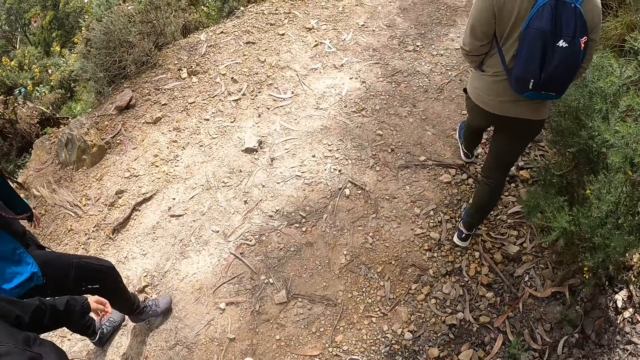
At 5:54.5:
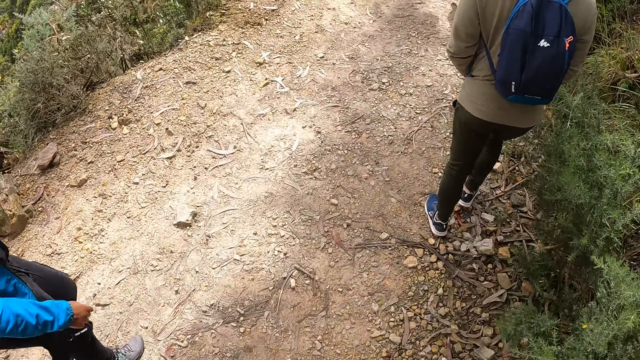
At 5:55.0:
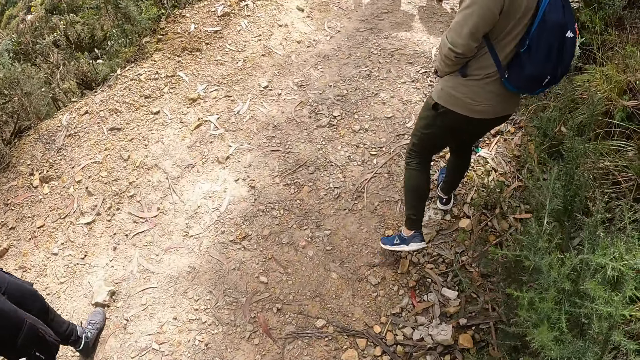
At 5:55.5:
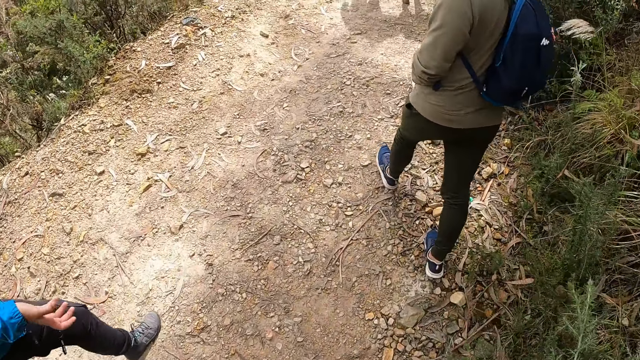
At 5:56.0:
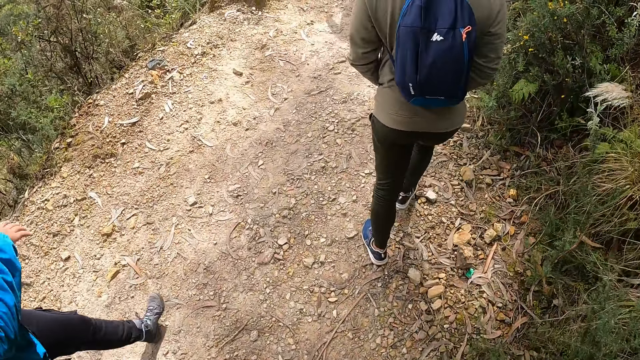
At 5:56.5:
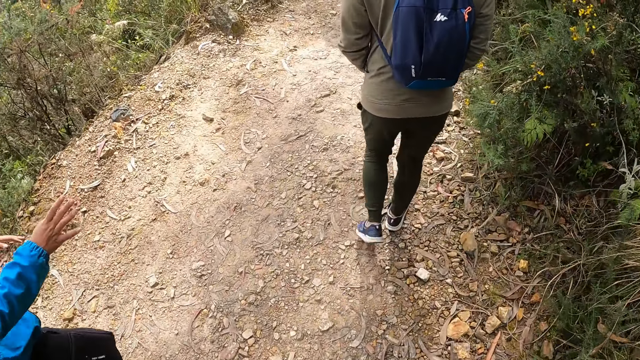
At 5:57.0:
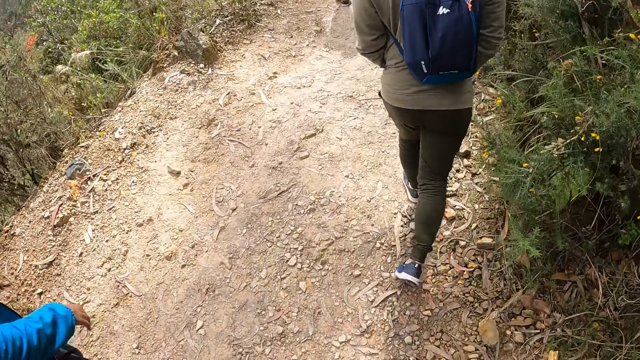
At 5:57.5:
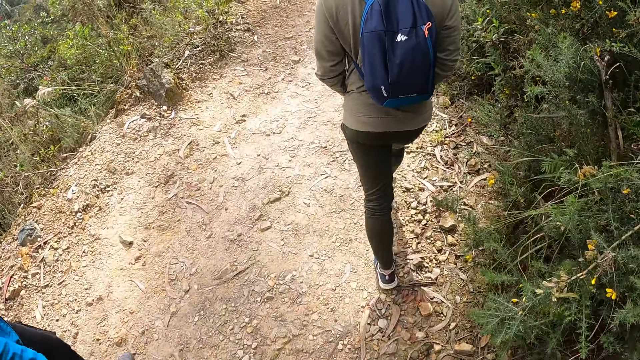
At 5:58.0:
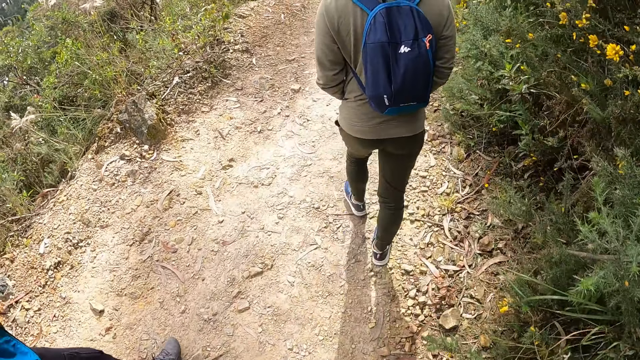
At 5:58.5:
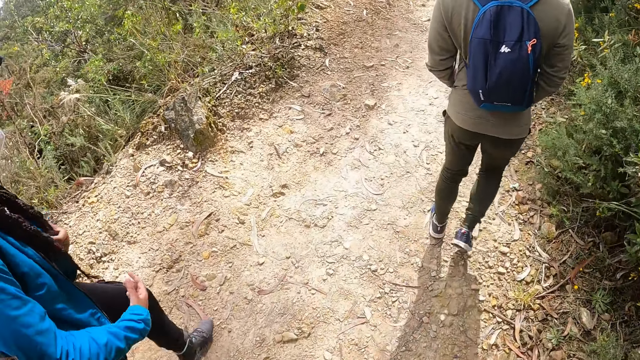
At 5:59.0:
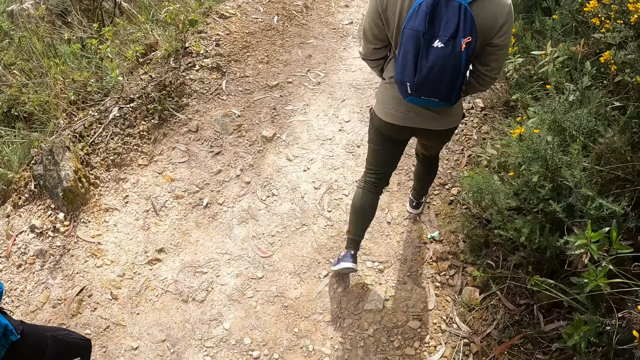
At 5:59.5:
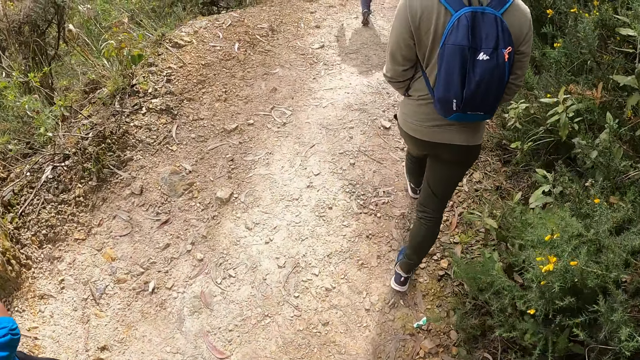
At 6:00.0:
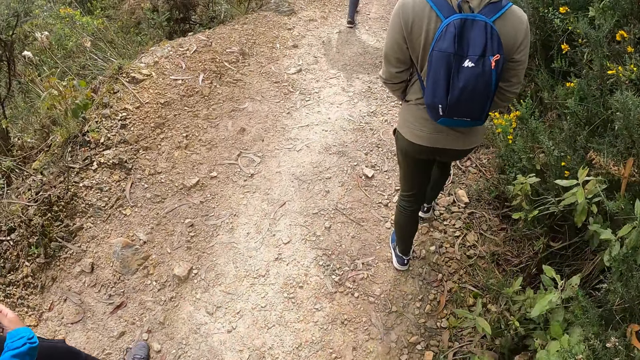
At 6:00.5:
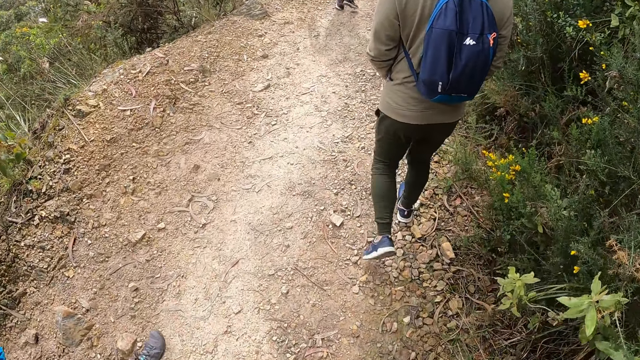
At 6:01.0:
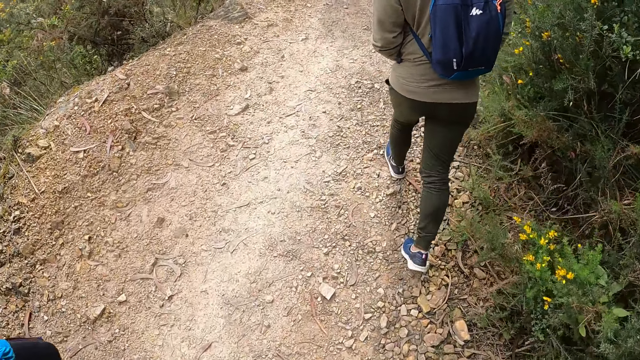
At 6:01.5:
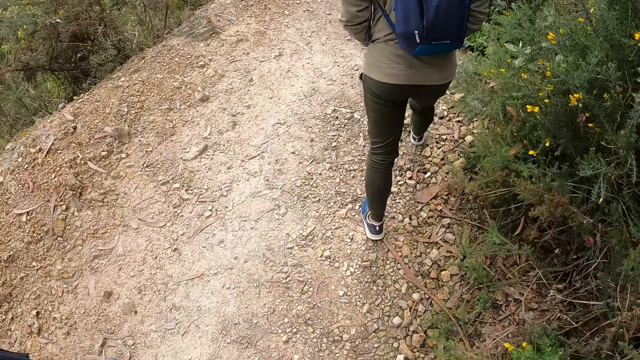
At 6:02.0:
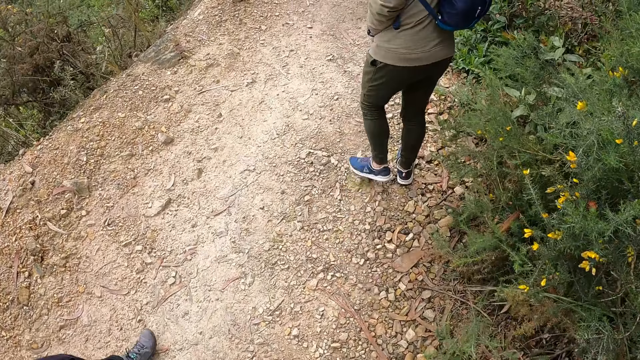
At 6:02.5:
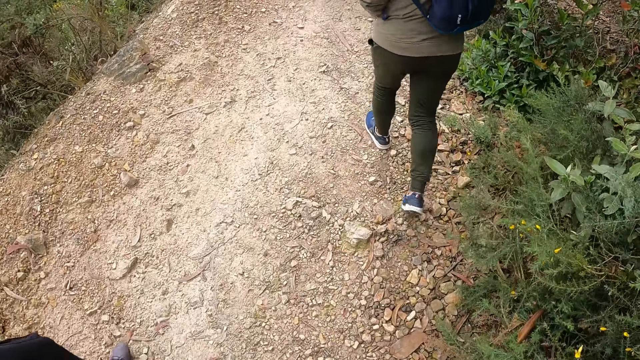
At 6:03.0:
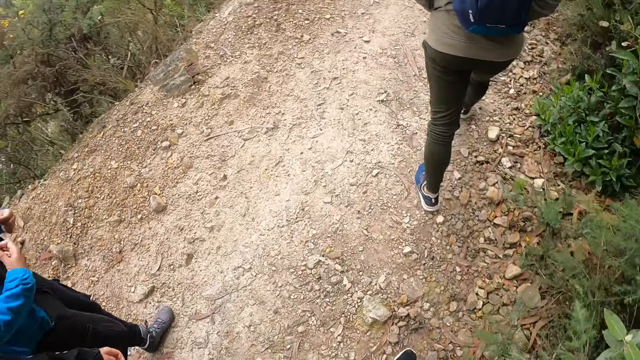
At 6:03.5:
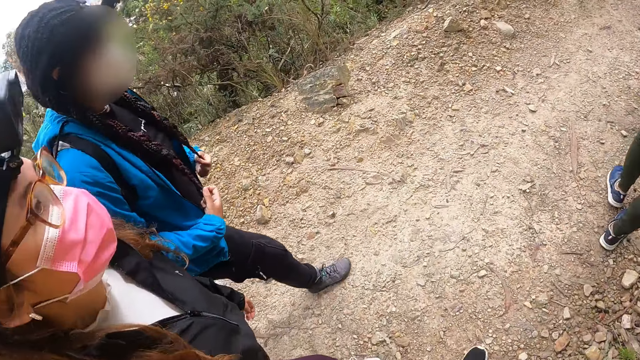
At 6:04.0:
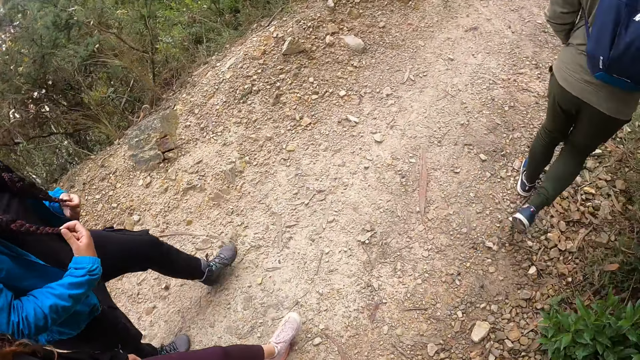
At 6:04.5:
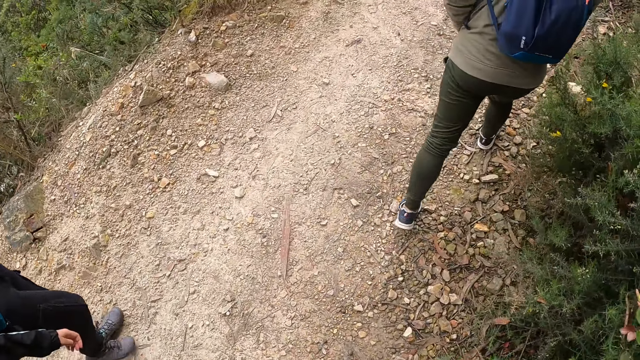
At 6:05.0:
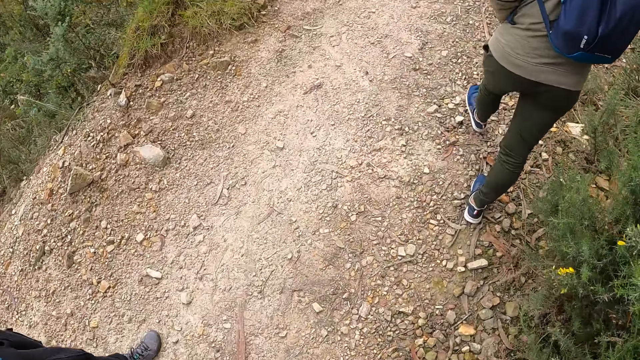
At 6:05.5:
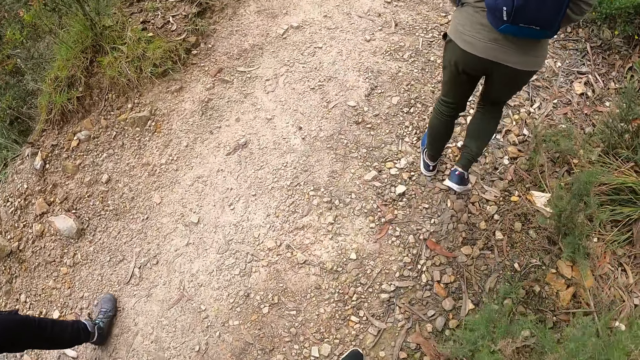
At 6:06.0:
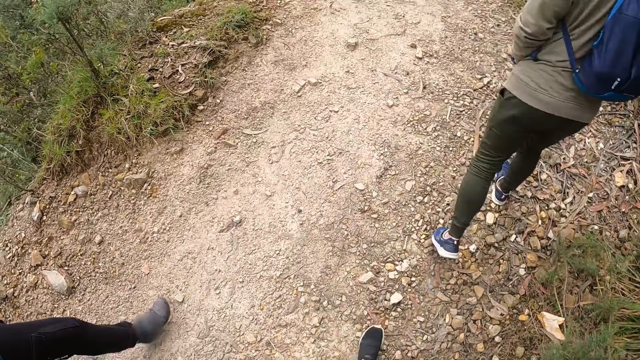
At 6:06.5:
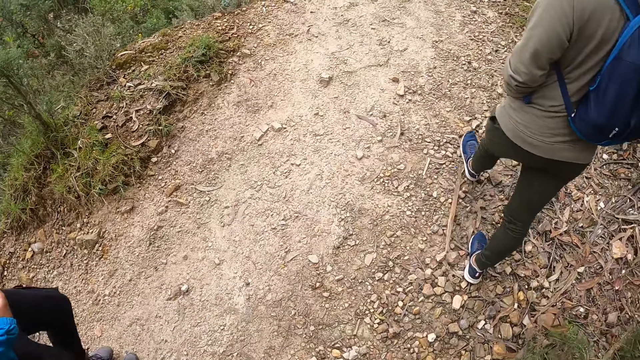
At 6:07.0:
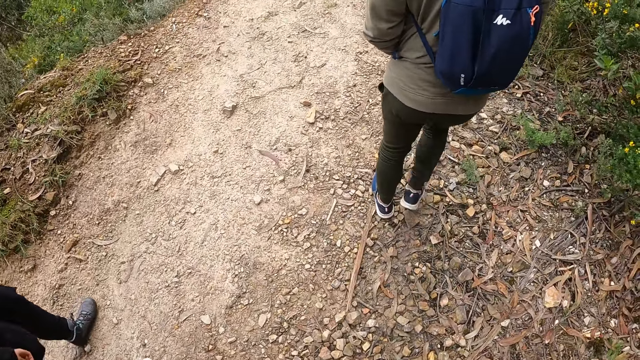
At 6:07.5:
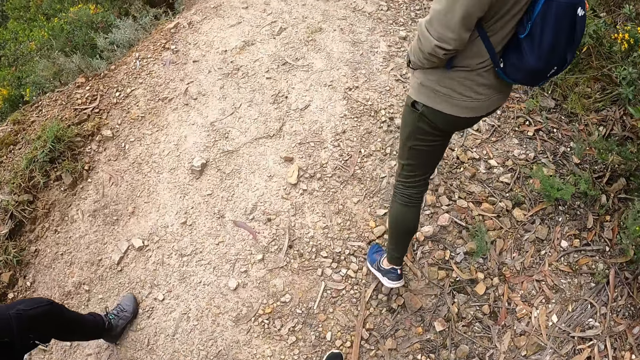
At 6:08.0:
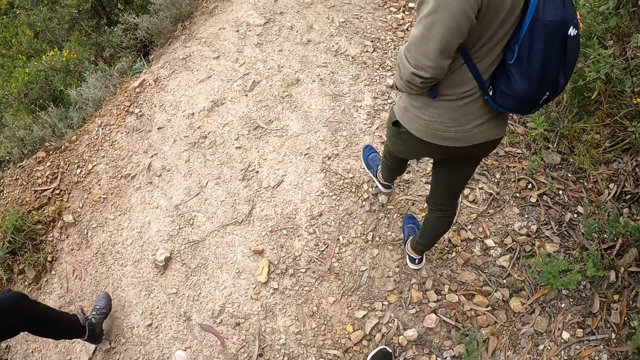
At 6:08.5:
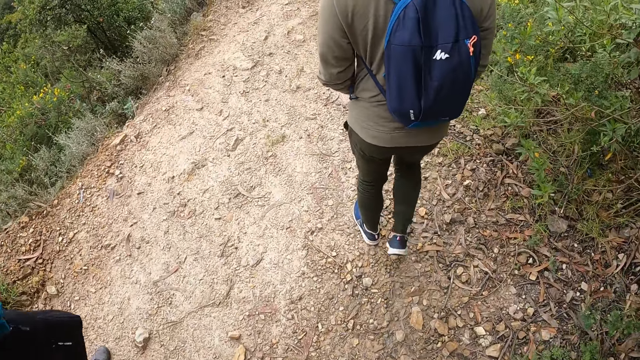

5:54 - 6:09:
The woman holds her hair with her right hand. She holds her hair with her left hand. The camera wearer looks aside. They look forward. They walk.

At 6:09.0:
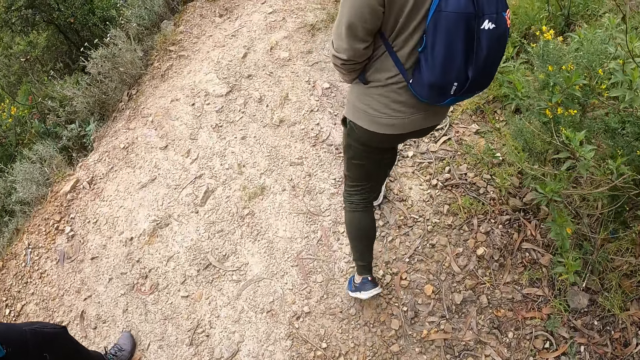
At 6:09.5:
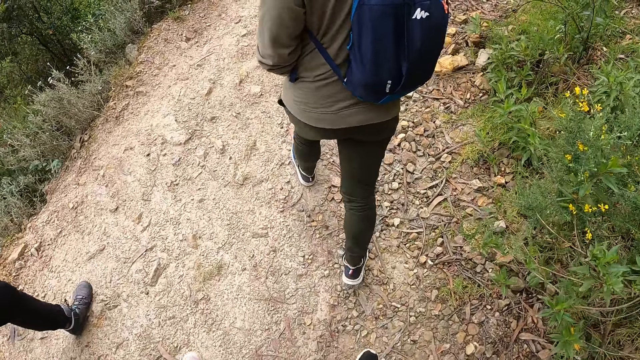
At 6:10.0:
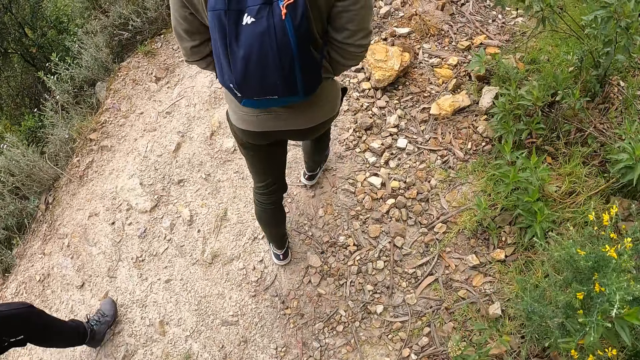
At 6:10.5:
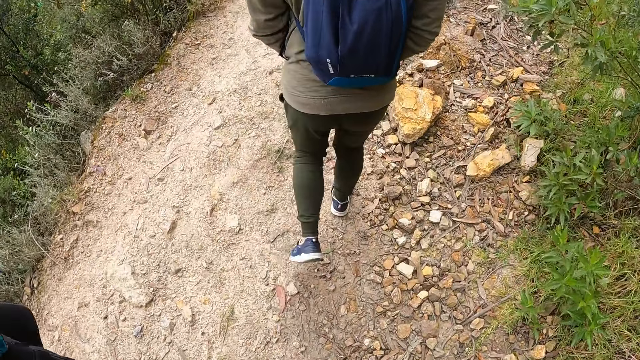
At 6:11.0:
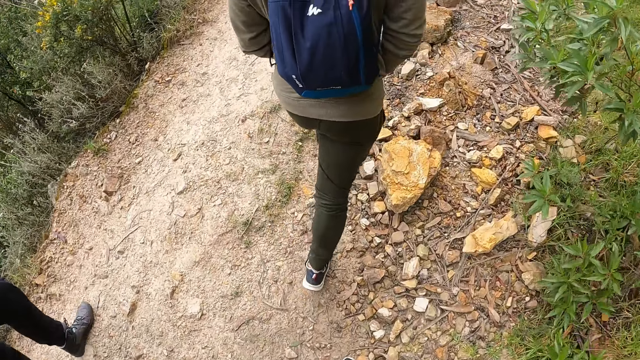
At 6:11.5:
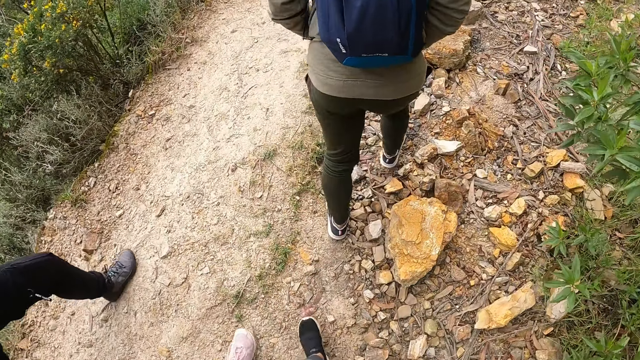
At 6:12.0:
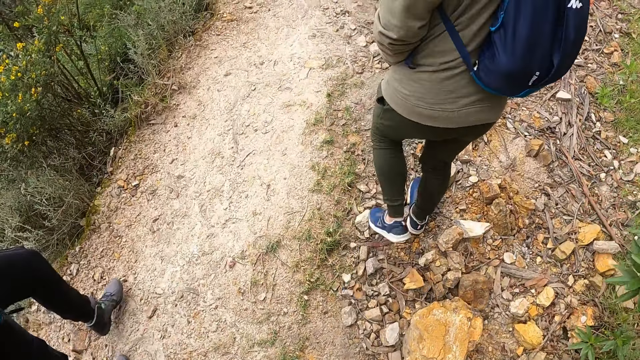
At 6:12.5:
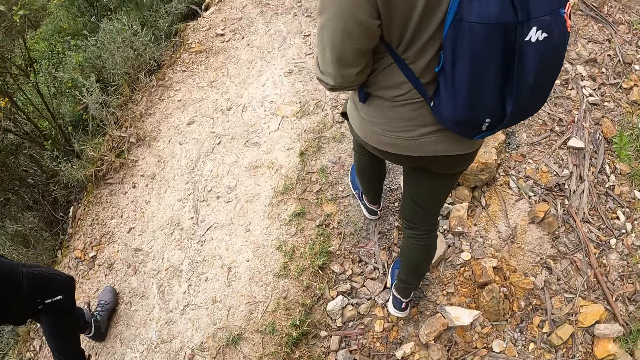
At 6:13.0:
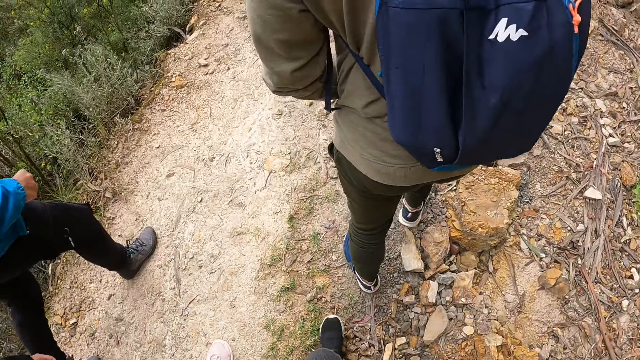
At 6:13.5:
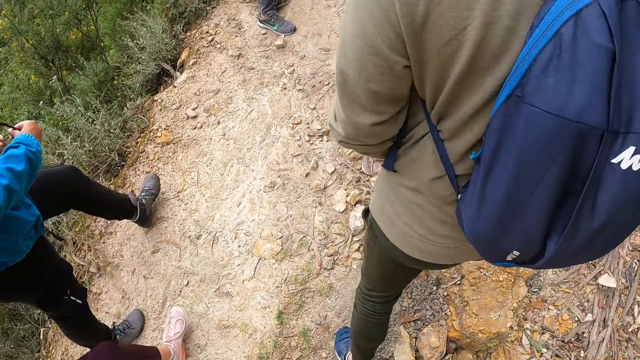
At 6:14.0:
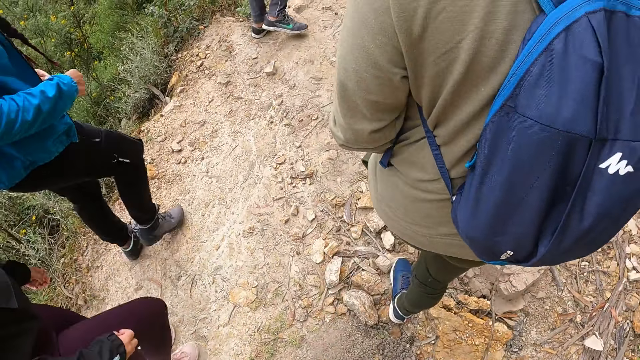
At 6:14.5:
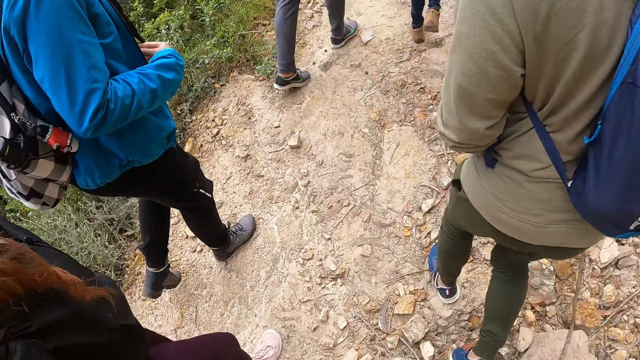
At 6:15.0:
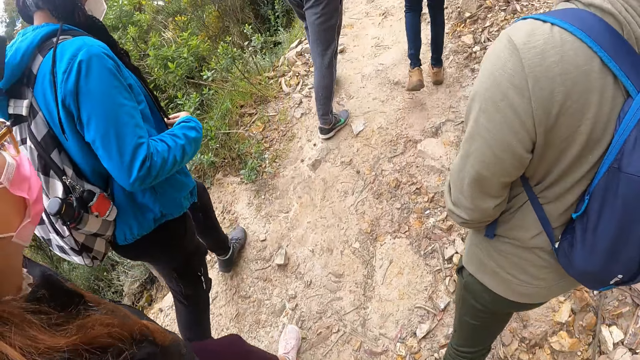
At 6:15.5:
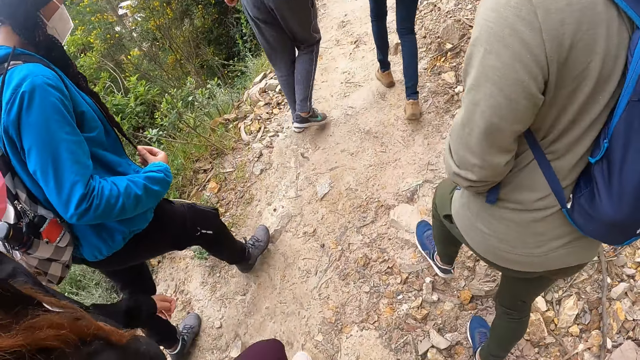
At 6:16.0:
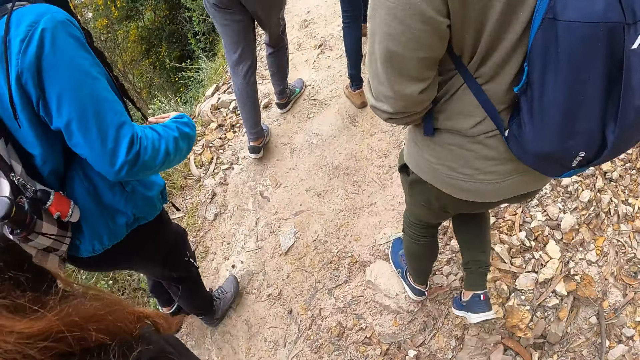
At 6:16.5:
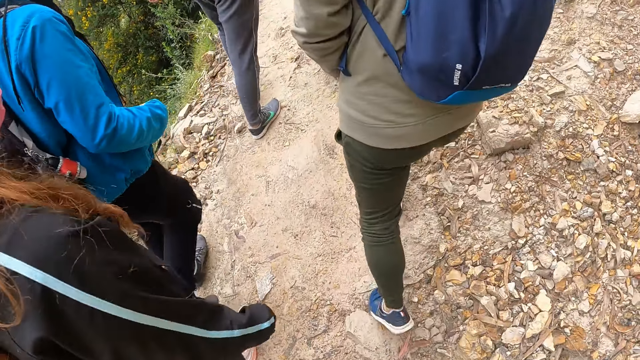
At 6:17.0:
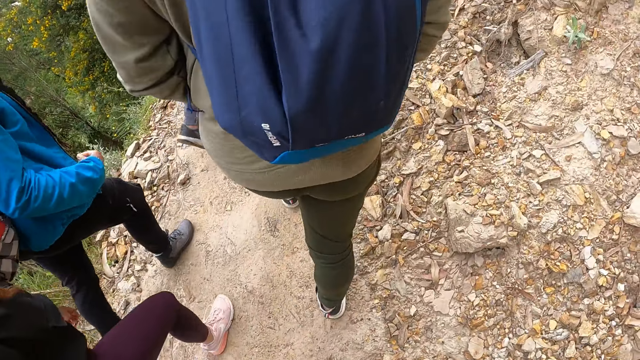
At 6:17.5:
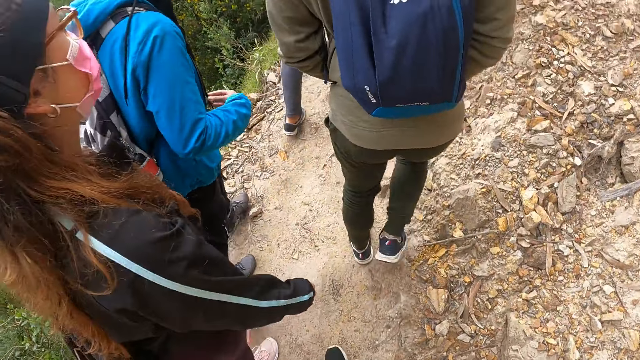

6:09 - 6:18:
The camera wearer walks with two women and a man on the pathway in the forest. The first woman removes her hands from her hair. She holds her hair with her hands.
